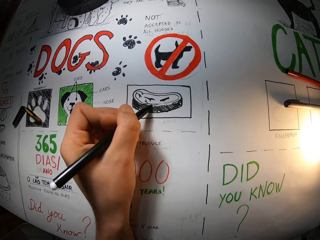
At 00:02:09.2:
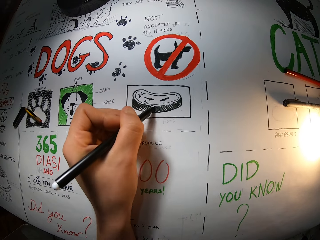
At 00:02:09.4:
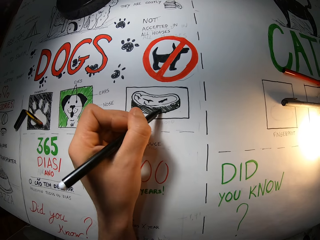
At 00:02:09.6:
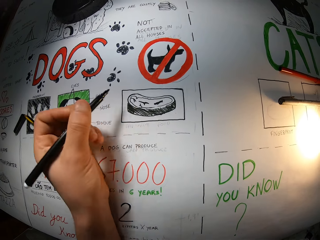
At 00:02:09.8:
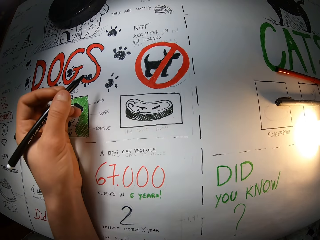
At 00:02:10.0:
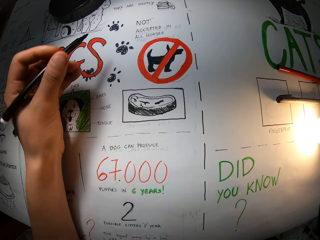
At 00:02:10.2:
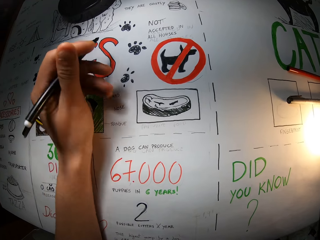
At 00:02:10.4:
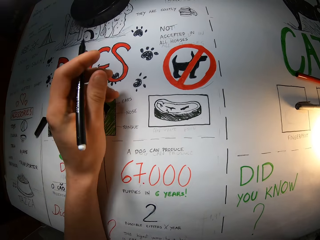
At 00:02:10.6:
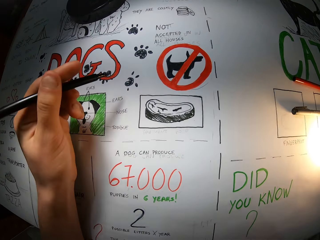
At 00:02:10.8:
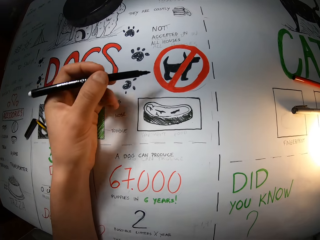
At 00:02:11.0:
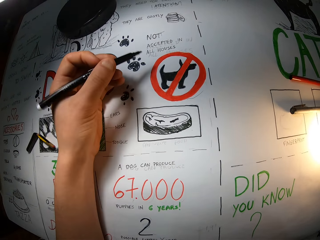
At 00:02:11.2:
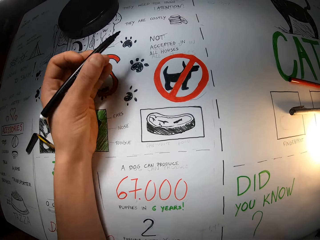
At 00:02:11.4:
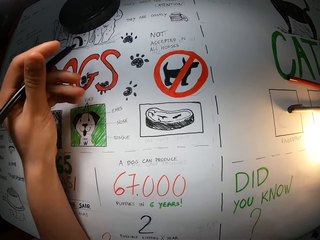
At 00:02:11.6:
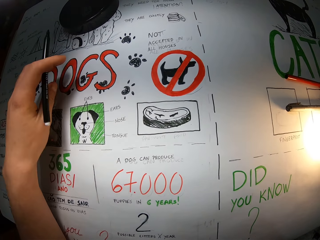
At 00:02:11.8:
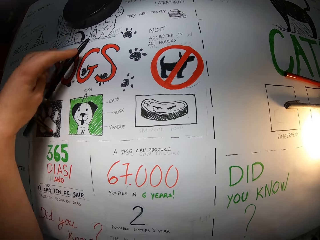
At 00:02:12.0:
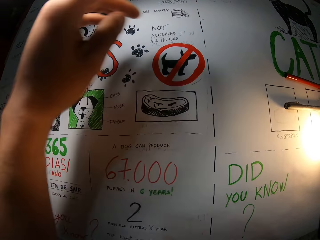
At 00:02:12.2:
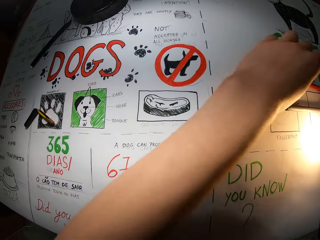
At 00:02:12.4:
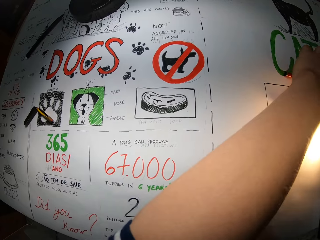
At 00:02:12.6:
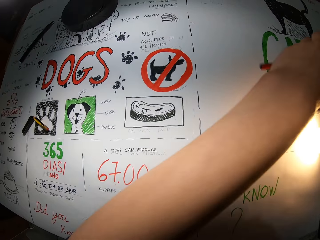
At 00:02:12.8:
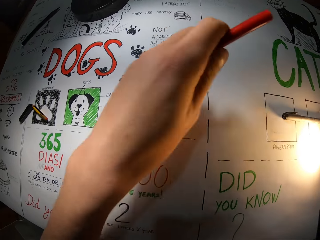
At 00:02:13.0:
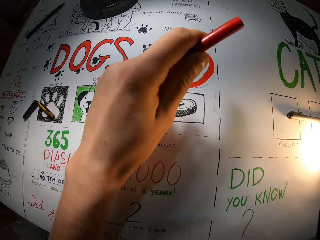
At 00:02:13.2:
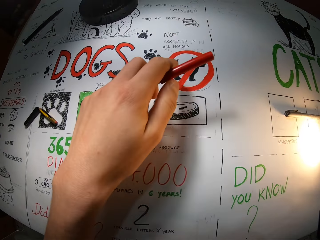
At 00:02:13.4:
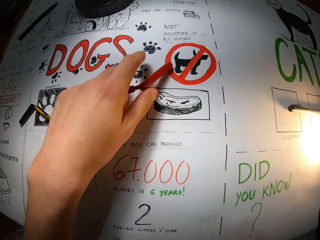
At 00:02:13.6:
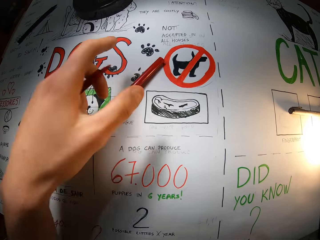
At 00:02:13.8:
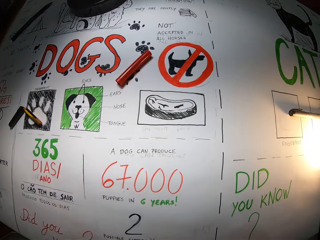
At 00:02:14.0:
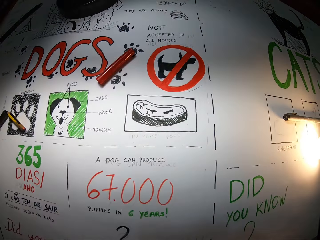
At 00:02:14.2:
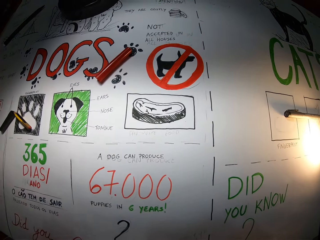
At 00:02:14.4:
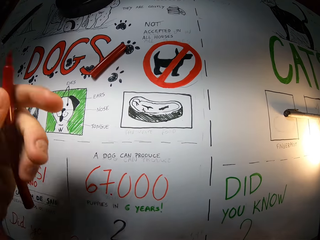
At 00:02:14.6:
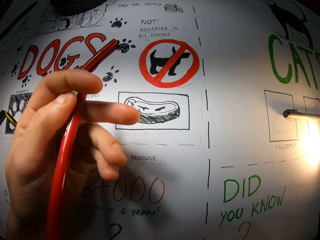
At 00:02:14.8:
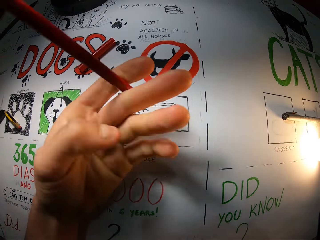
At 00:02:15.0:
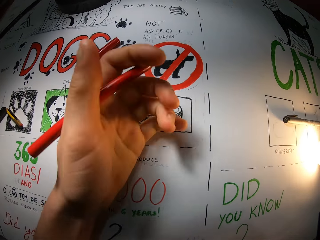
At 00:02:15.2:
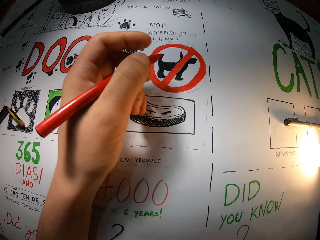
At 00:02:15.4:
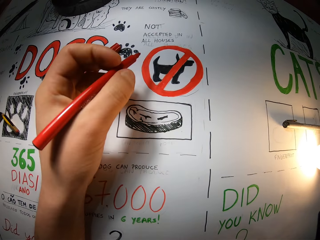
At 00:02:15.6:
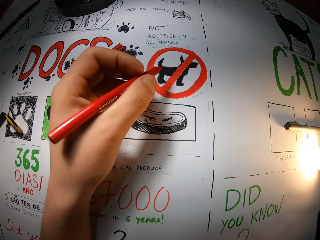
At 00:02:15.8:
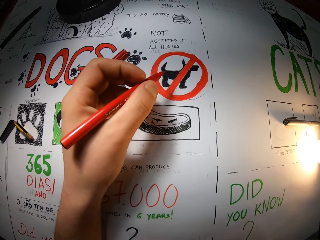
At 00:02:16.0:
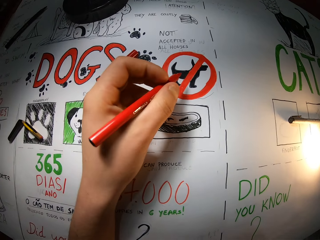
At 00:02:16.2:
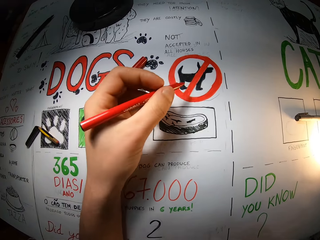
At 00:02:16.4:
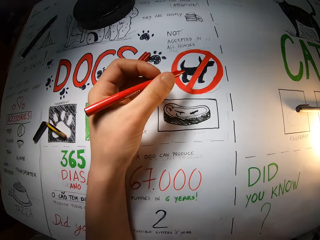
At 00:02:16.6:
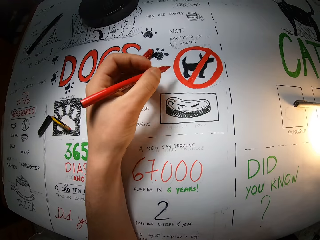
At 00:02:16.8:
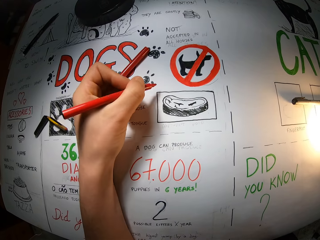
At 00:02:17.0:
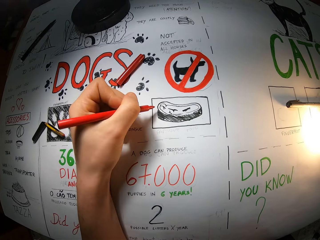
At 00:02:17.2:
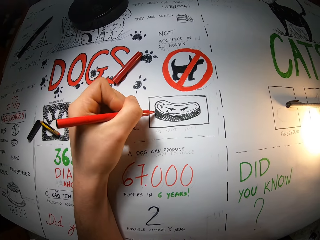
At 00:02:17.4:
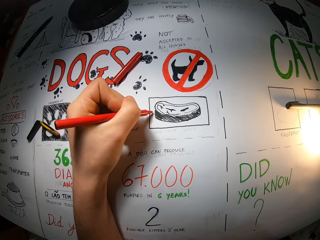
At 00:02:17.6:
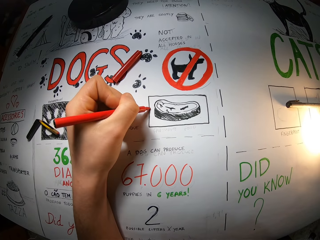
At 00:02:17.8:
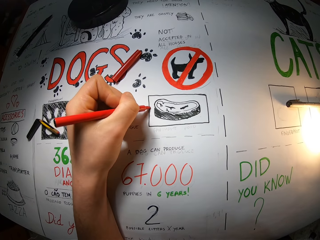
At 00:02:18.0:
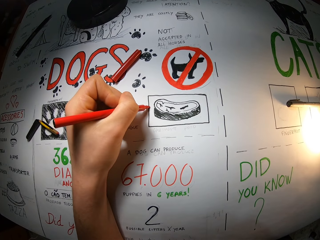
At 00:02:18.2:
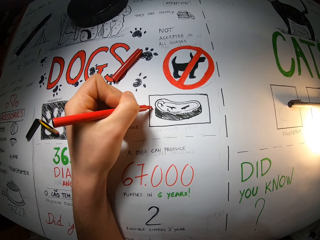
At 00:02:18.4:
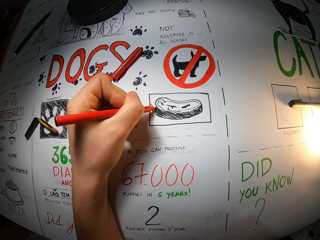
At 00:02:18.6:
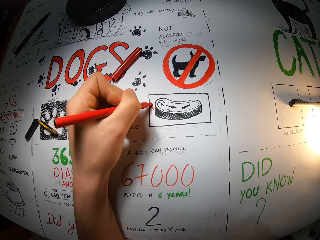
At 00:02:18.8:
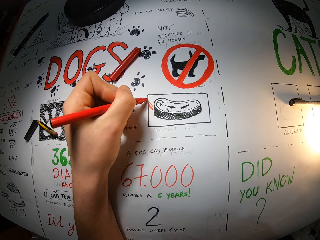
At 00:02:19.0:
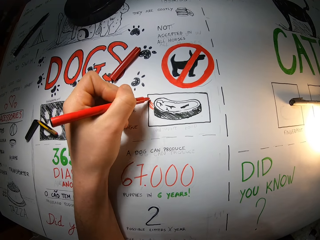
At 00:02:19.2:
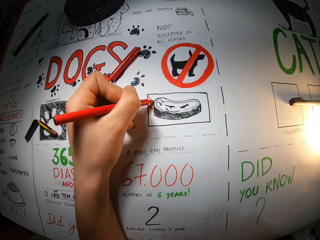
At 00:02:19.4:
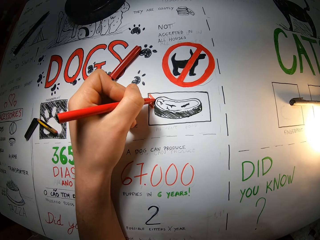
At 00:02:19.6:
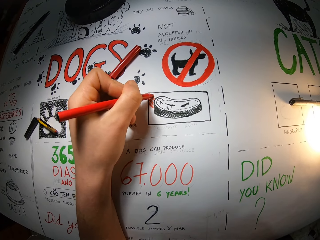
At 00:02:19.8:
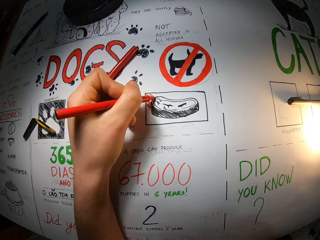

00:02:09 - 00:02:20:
The camera wearer shades the drawing. She moves the pen away from the drawing. She shades the drawing. She moves the pen away from the drawing. She drops the black marker in her left hand on the white board. She picks a red marker from the white board with her left hand. She removes the cover of the red marker in her left hand with her left hand. She drops the cover of the red marker on the white board with her left hand. She moves her hand. She draws on the white board with the red marker in her left hand.

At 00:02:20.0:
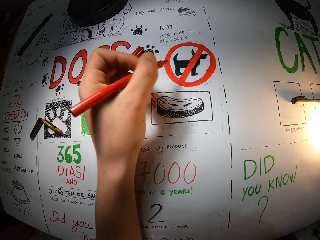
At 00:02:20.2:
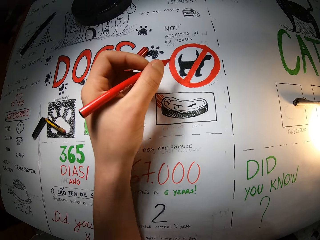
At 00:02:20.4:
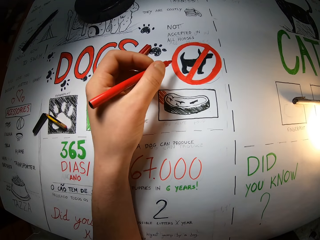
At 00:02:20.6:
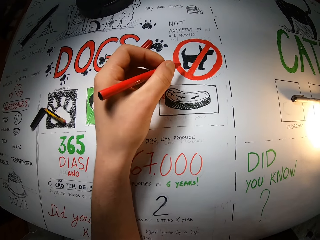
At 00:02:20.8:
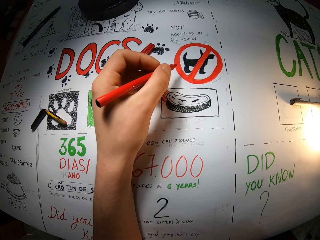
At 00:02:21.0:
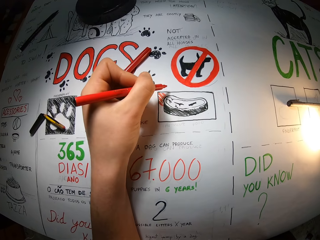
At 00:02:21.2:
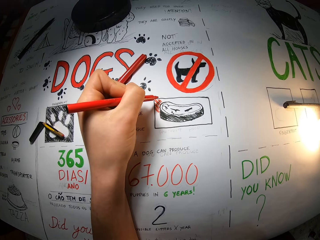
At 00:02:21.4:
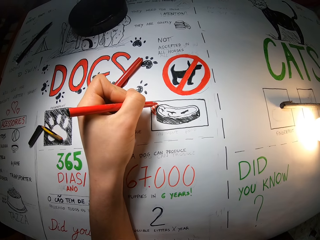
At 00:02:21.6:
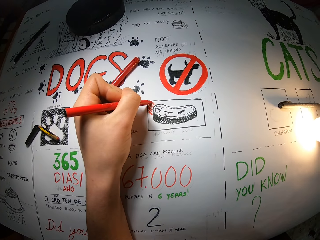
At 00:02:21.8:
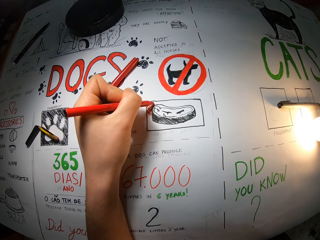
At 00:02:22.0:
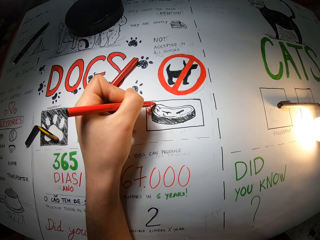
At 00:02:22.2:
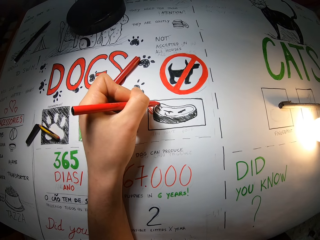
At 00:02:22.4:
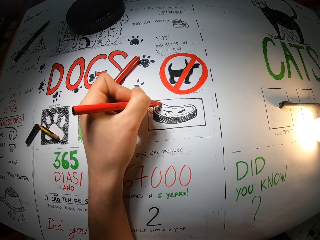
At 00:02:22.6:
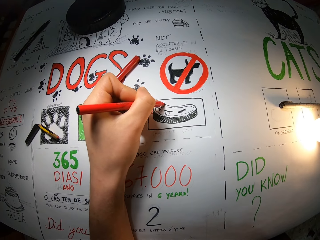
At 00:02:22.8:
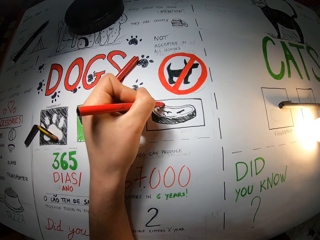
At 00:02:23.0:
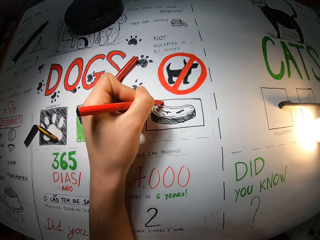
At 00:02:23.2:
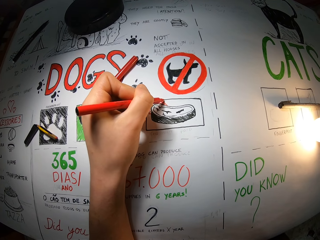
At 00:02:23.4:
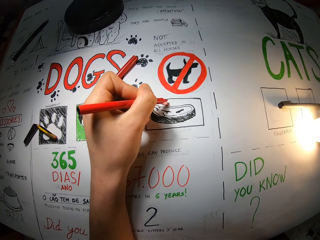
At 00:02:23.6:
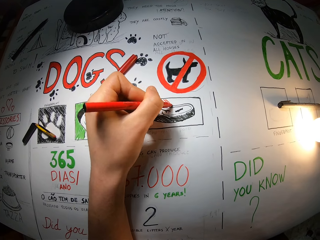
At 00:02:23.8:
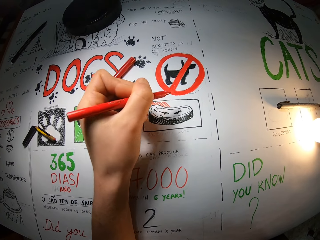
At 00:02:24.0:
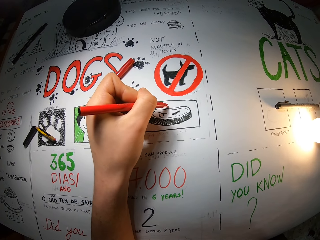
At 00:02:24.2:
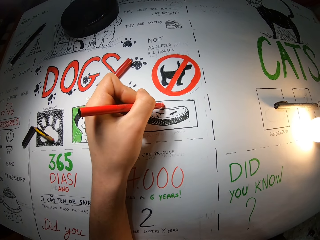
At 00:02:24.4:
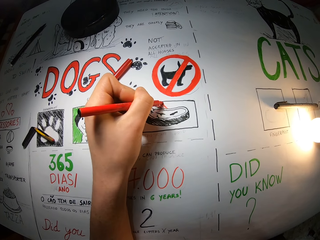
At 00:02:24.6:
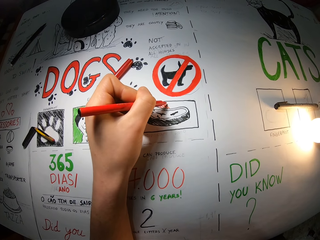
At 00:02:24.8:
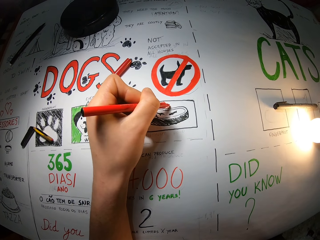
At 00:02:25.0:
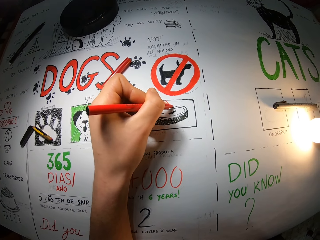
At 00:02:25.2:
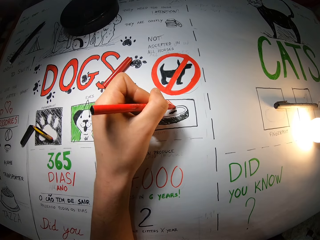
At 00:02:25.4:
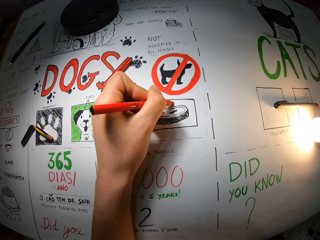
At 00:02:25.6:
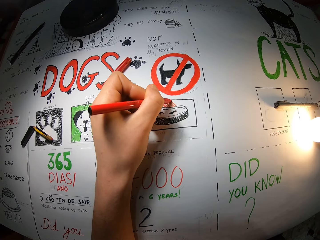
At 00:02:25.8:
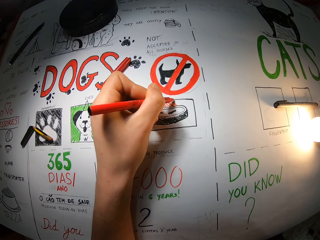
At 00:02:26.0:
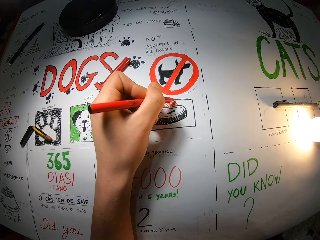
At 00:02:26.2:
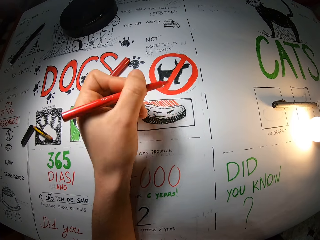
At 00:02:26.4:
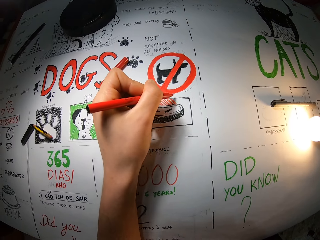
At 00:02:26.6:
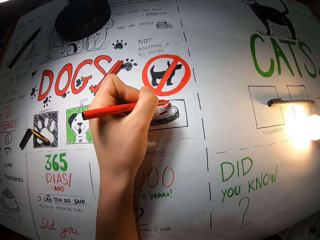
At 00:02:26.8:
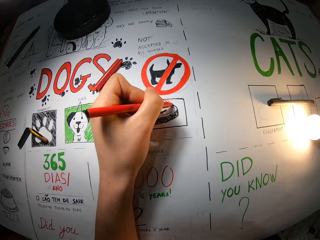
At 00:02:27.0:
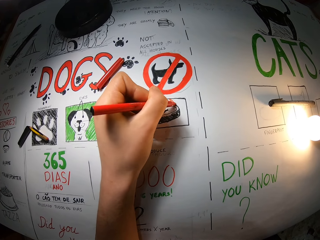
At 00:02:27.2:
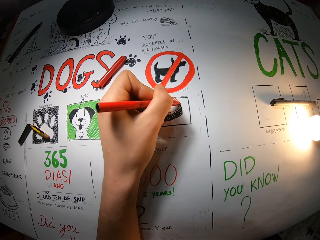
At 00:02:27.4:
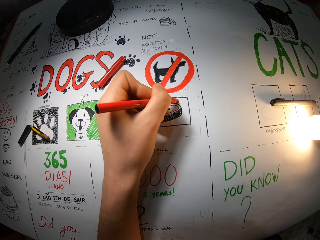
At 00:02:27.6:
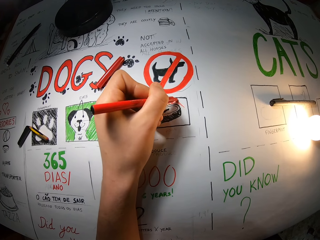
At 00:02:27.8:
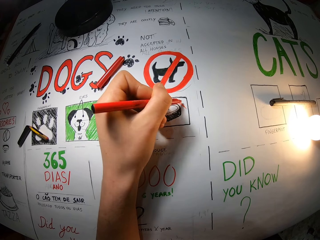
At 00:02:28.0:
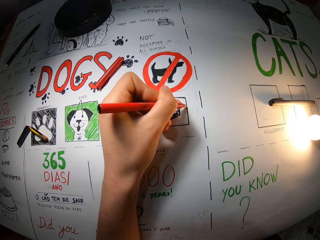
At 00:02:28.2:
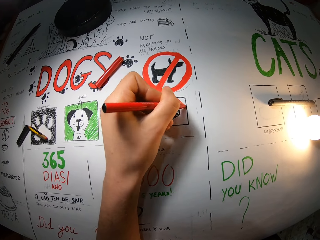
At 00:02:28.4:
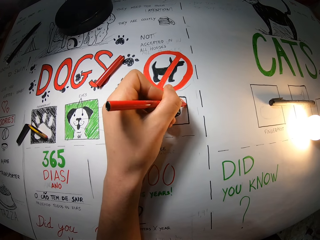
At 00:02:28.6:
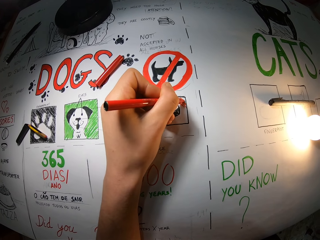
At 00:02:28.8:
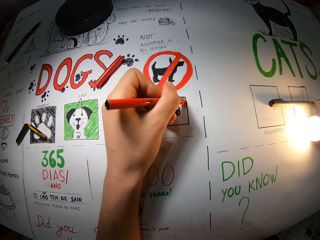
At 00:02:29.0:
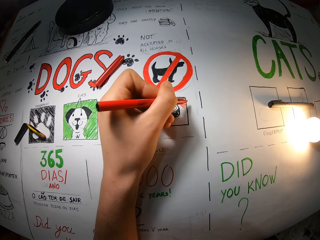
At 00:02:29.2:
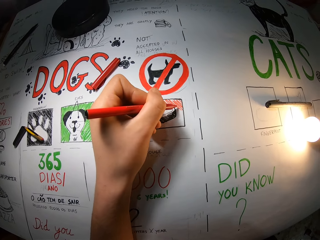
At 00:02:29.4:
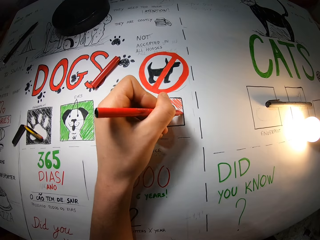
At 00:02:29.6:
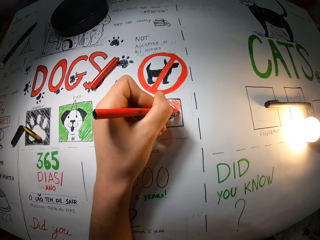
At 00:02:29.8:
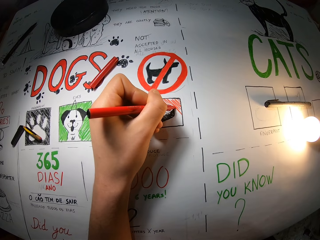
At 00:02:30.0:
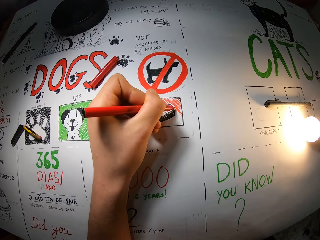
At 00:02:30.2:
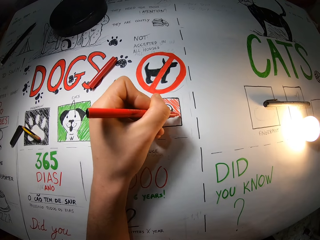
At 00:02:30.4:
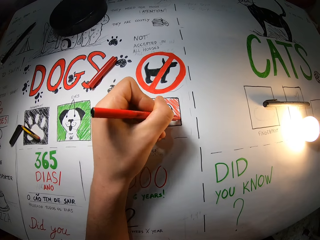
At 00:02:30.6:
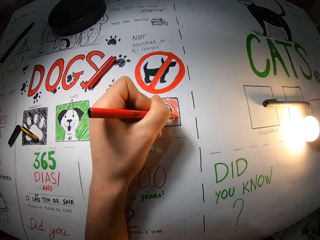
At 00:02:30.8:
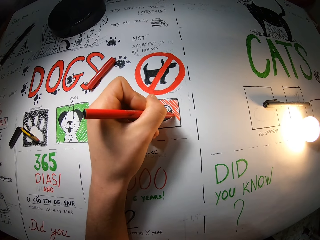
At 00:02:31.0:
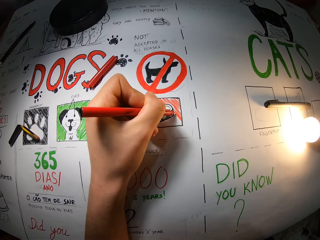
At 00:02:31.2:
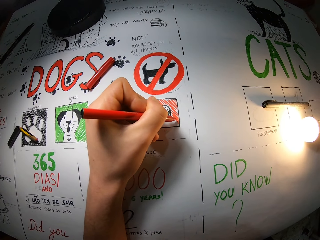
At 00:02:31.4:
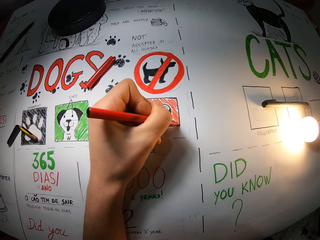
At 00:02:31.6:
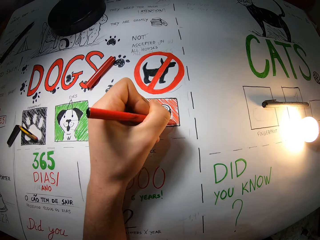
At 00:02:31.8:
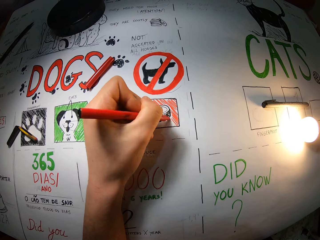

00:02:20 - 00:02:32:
The camera wearer moves the pen away from the drawing. They shade the drawing.
